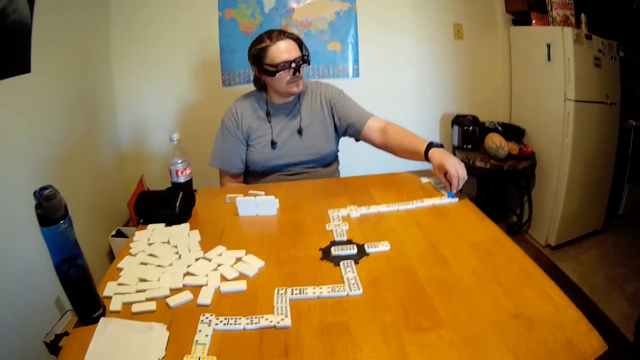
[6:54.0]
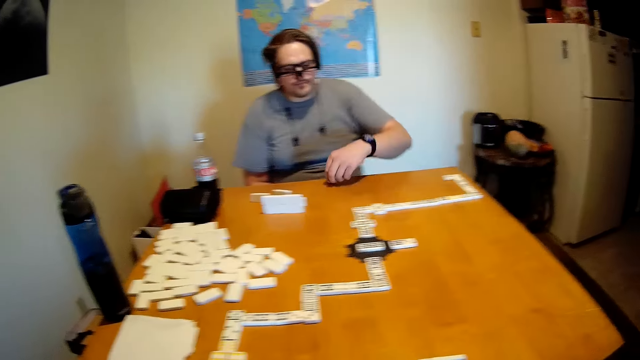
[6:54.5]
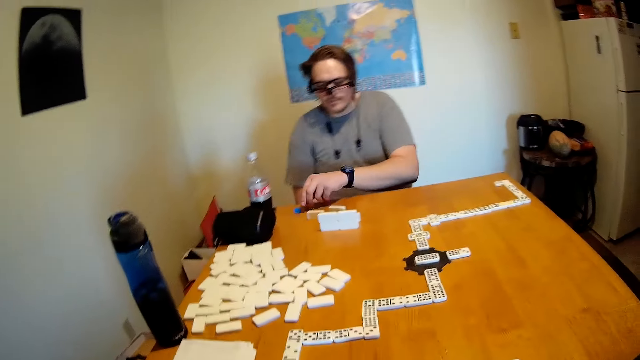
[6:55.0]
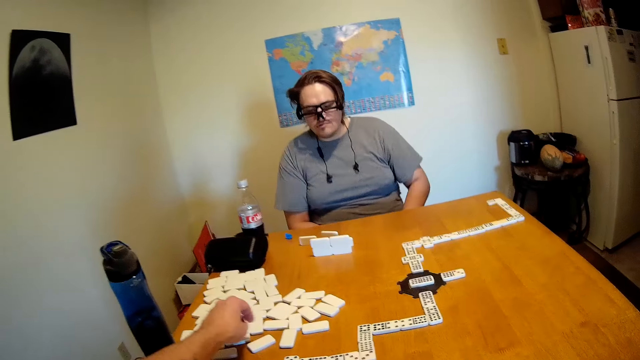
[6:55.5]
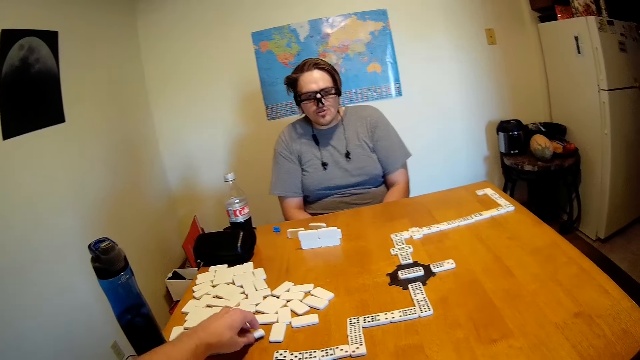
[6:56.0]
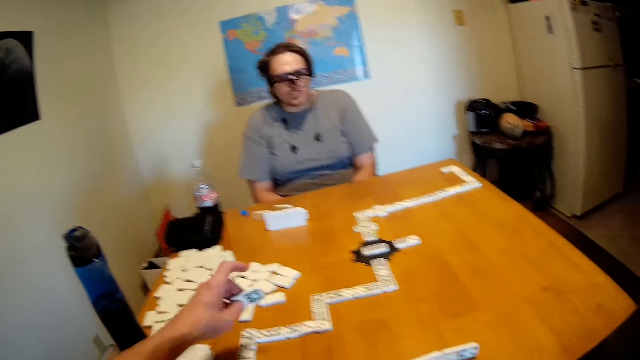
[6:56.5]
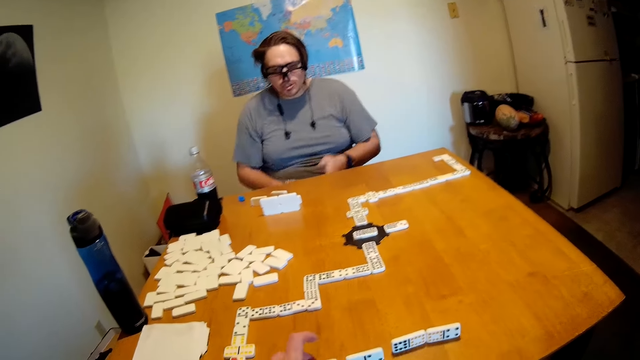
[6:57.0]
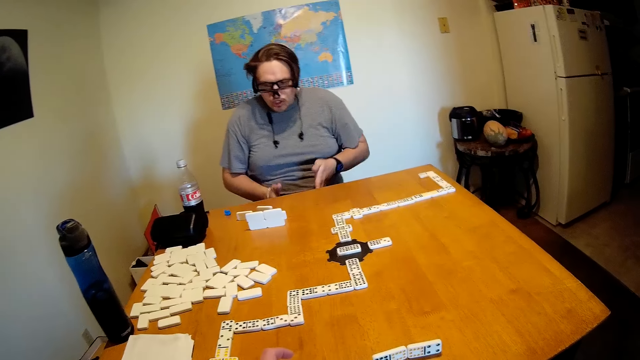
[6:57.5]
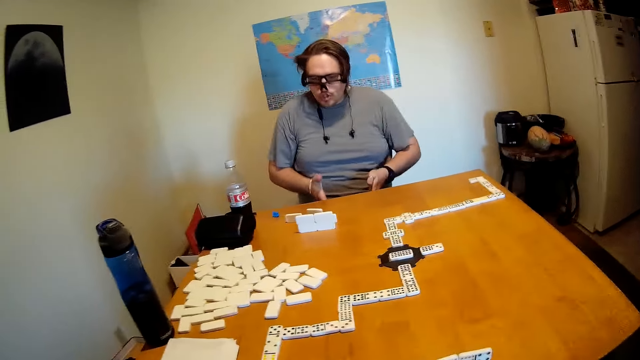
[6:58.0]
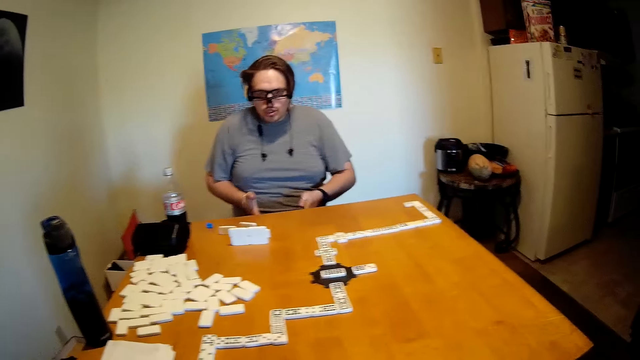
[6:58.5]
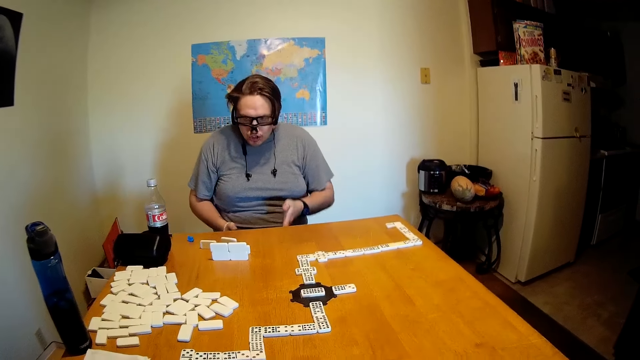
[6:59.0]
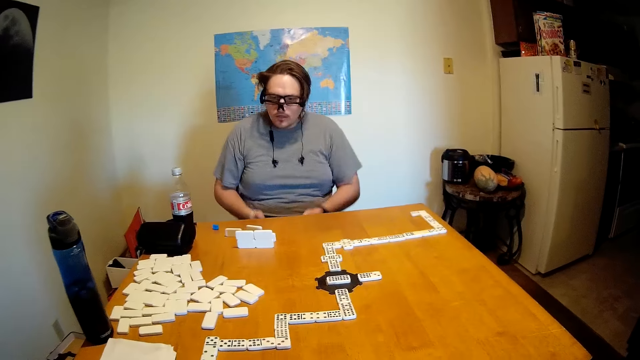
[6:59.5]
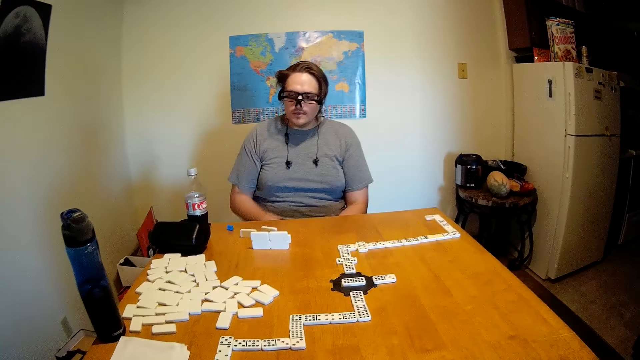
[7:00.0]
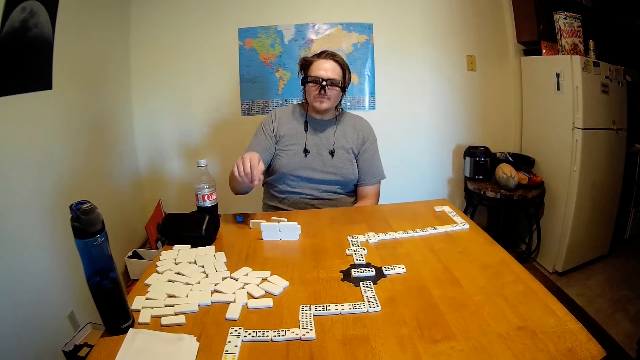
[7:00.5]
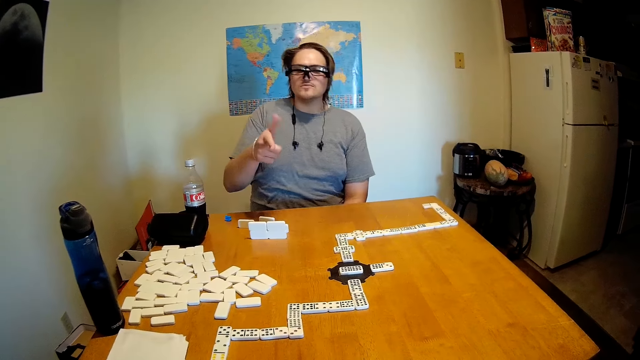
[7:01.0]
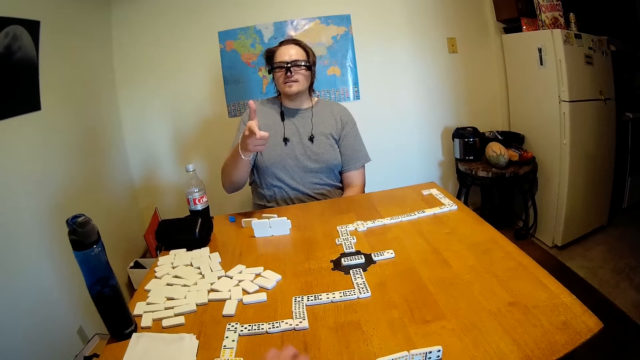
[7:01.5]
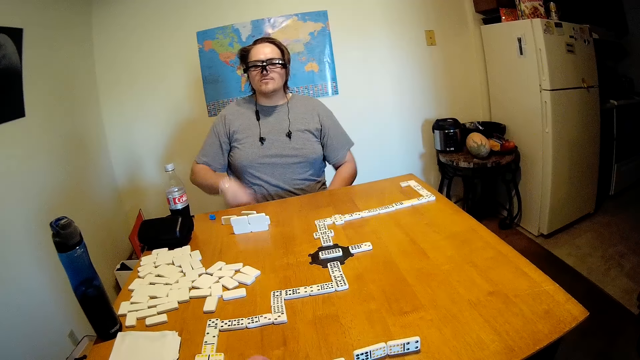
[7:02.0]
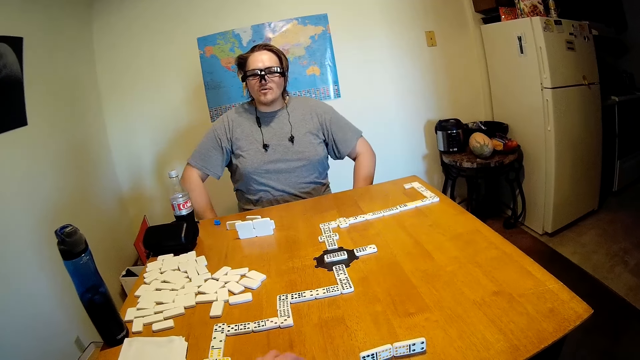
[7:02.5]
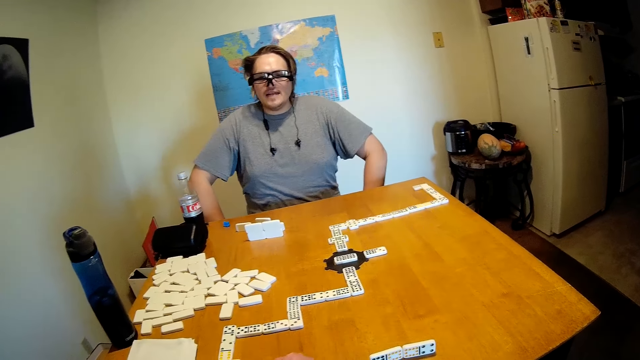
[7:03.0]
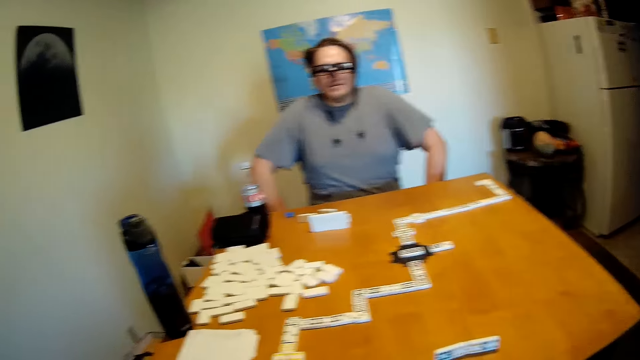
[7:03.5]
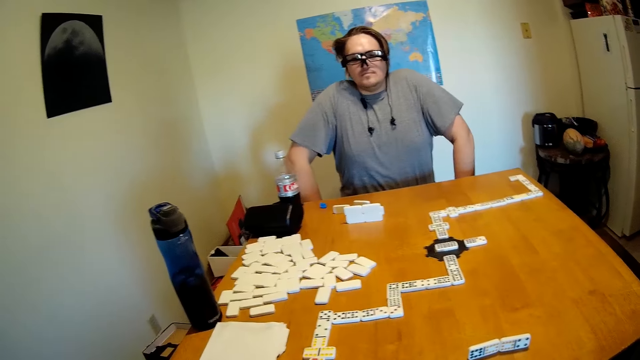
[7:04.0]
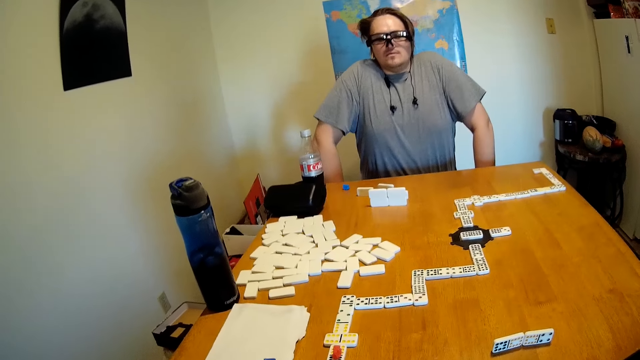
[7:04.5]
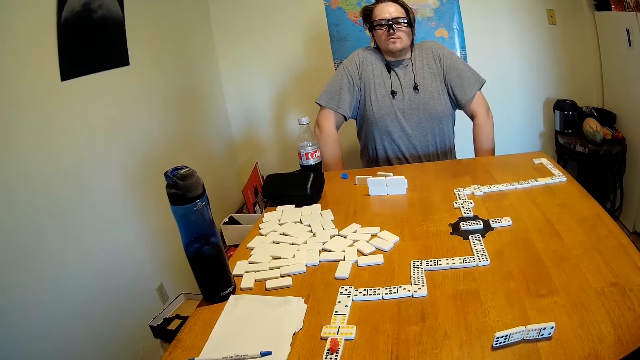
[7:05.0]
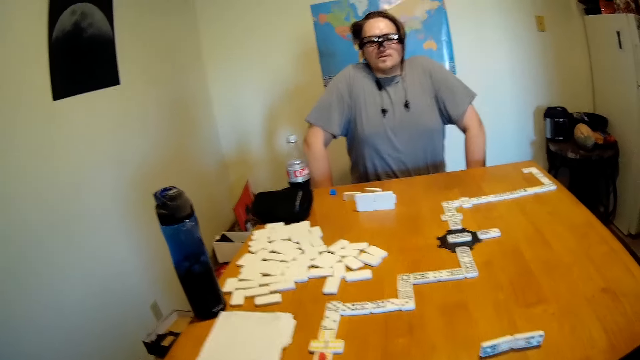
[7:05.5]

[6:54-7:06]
A man picks something on the domino, puts something on the table and looks around. The camera wearer picks a domino on the table. They put the domino on the table. They arrange the dominoes on the table. The man moves around. The camera wearer looks around. The man uses gestures. The camera wearer moves a domino on the table. The man looks around. The camera wearer looks around.

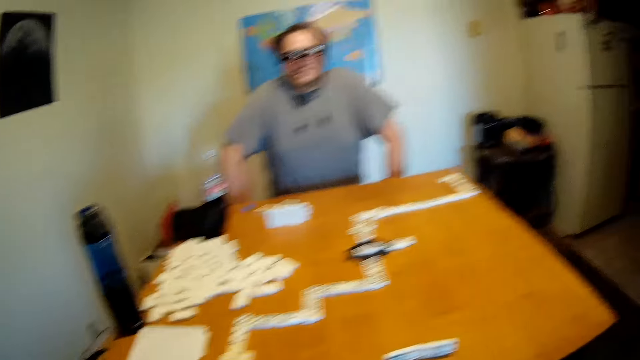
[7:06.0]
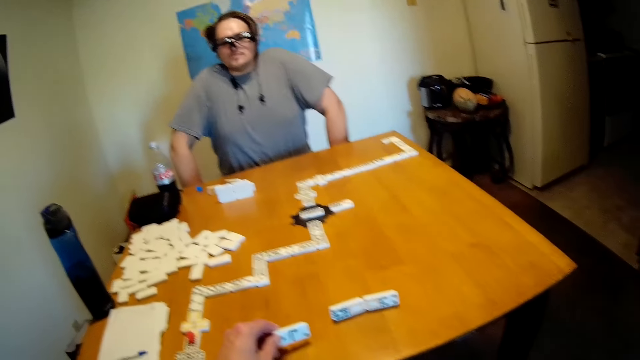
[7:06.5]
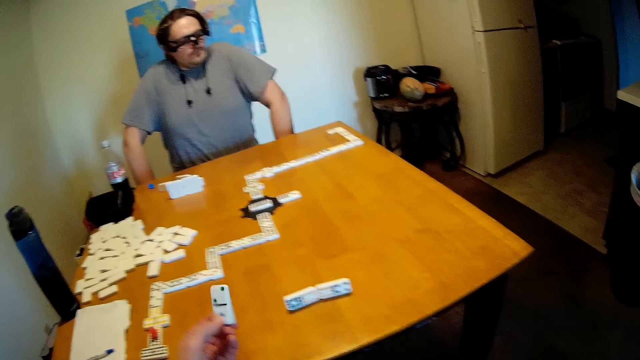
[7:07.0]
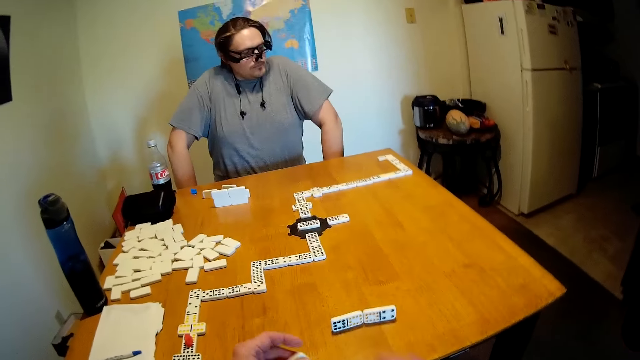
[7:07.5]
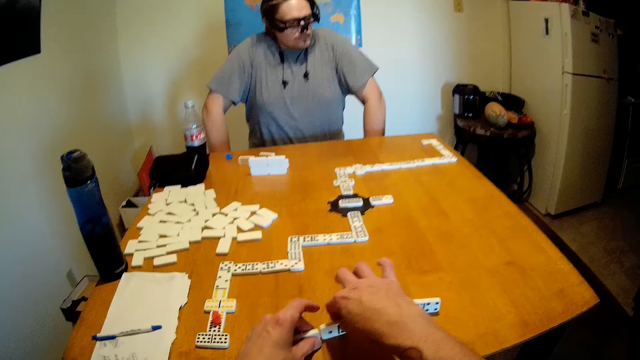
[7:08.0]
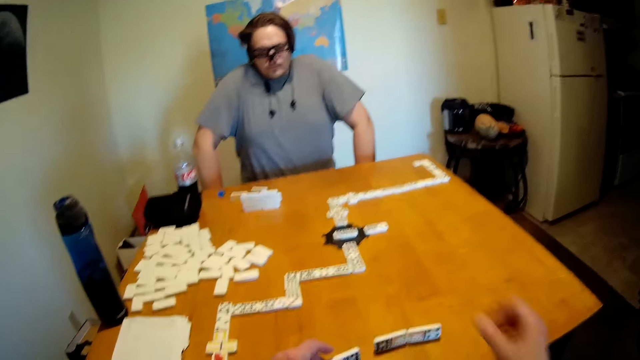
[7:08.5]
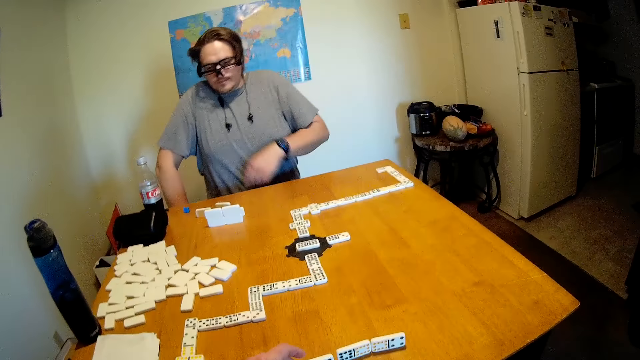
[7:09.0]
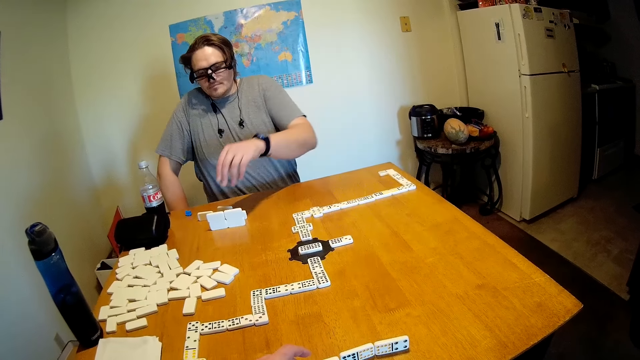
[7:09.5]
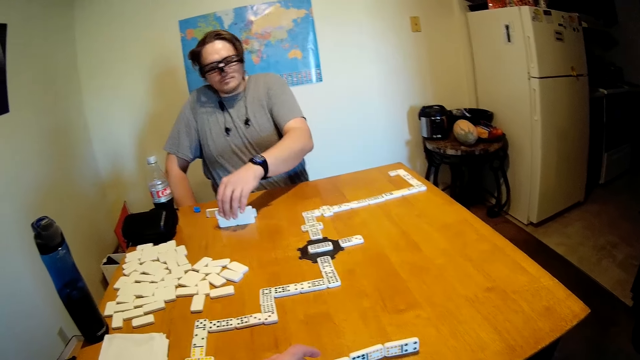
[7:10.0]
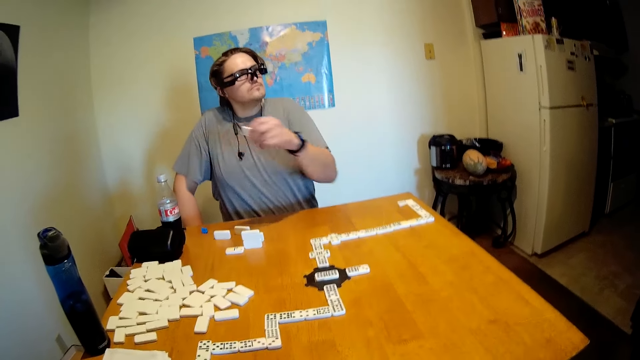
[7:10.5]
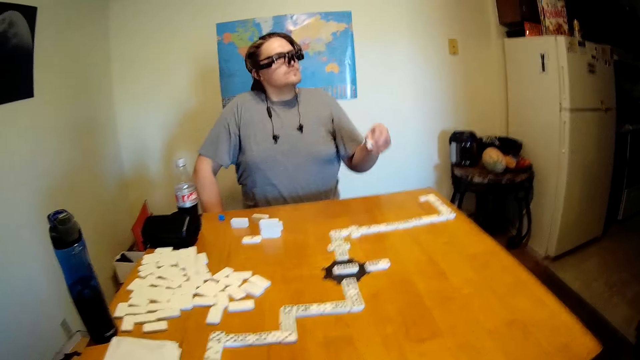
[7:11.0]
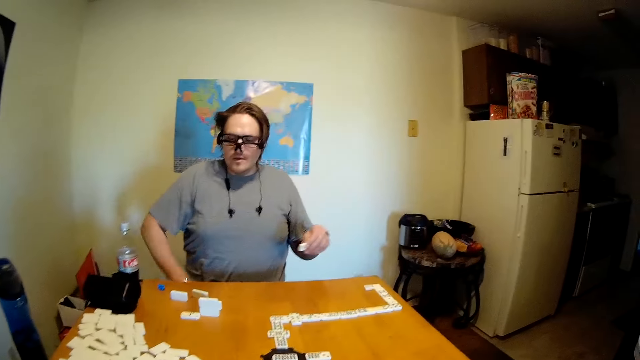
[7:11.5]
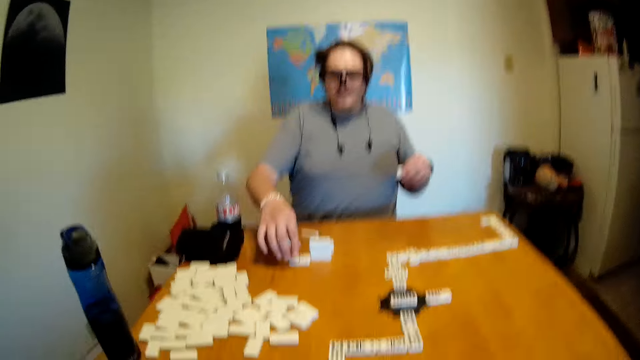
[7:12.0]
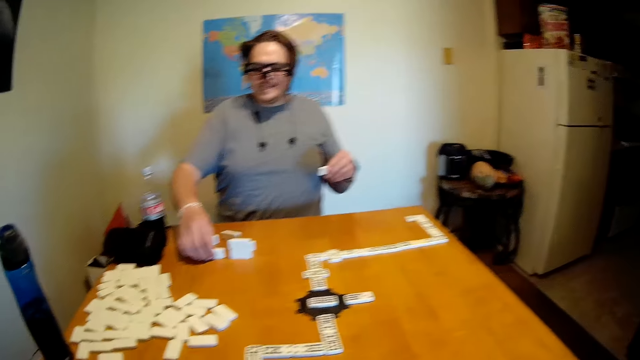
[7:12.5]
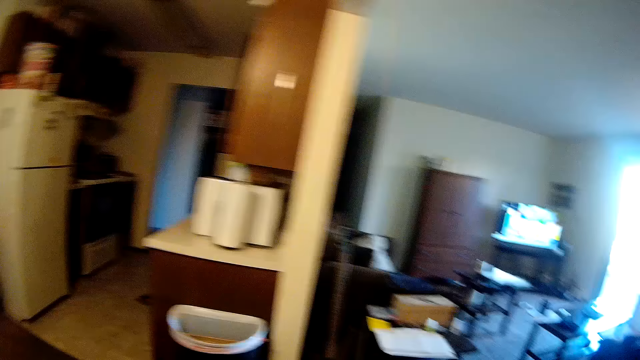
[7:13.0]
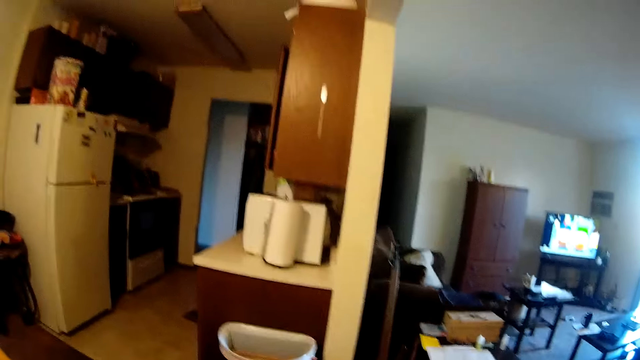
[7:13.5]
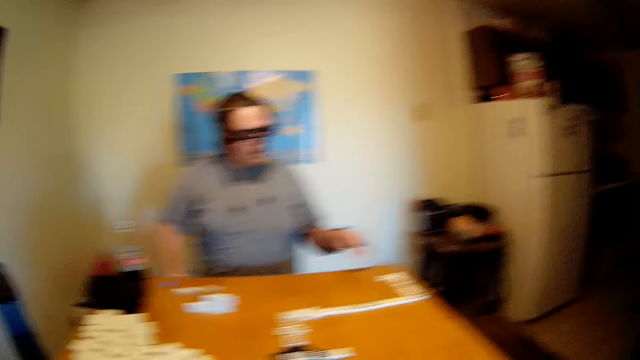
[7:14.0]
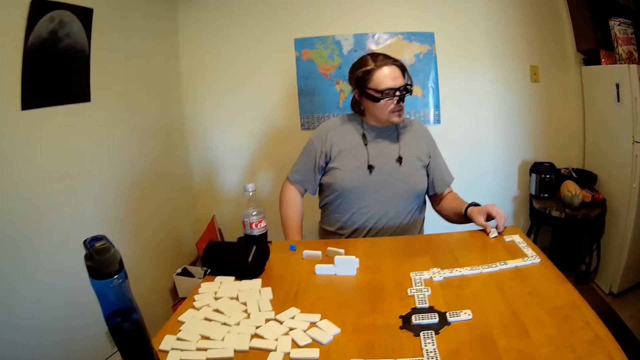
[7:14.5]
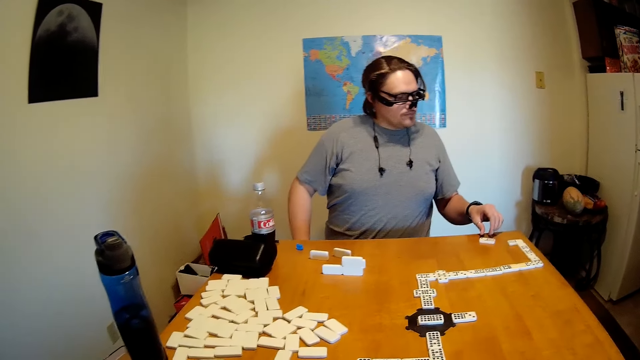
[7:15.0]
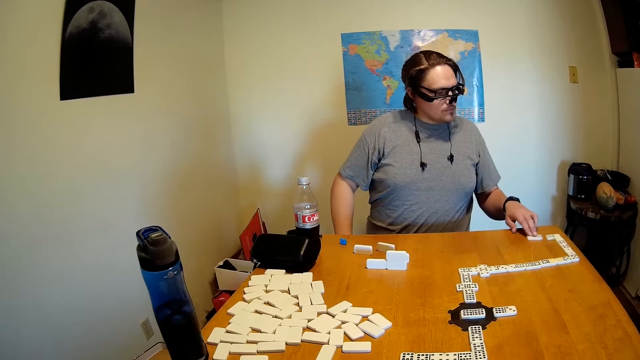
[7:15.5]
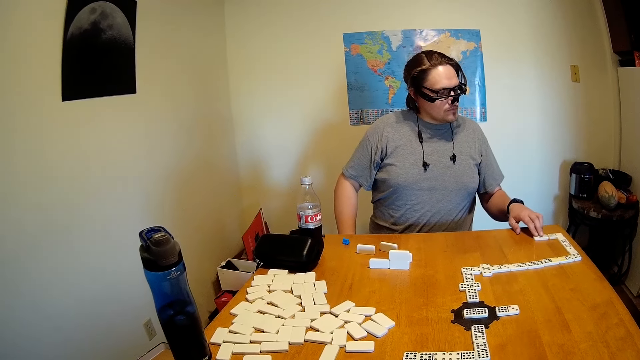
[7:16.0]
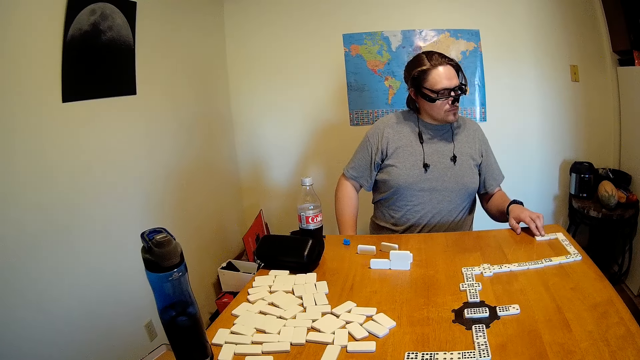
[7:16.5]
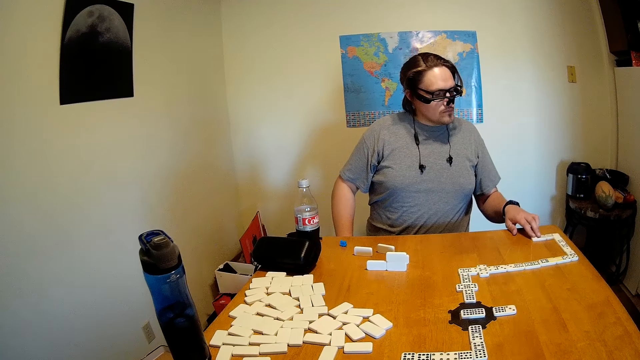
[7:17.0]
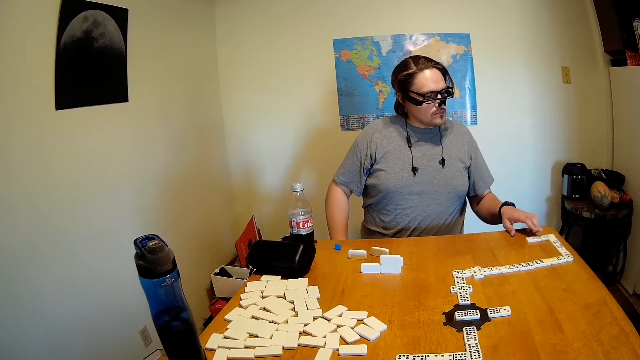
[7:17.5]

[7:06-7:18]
The camera wearer picks a domino on the table. They put the dominoes on the table. They look around. A man picks a domino on the table, moves his hands around, picks a domino on the table and moves the domino on the table.
